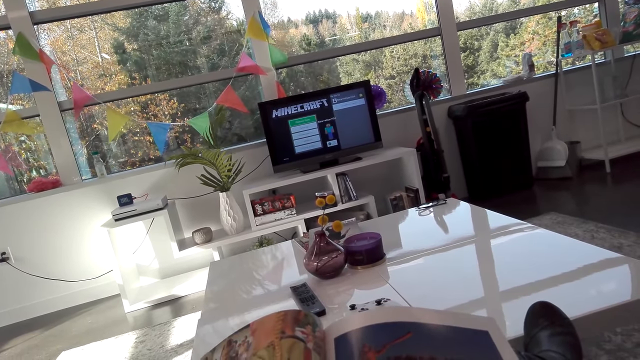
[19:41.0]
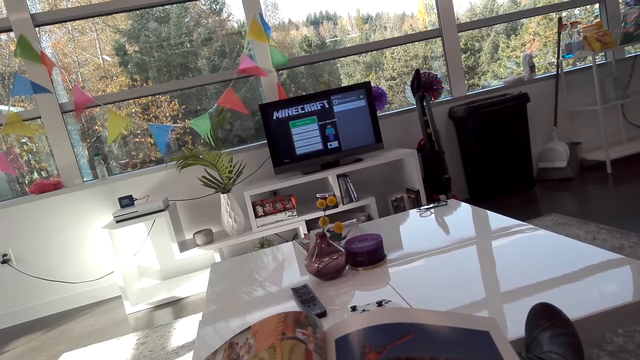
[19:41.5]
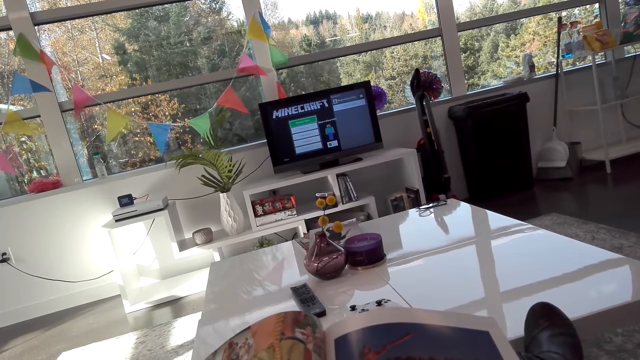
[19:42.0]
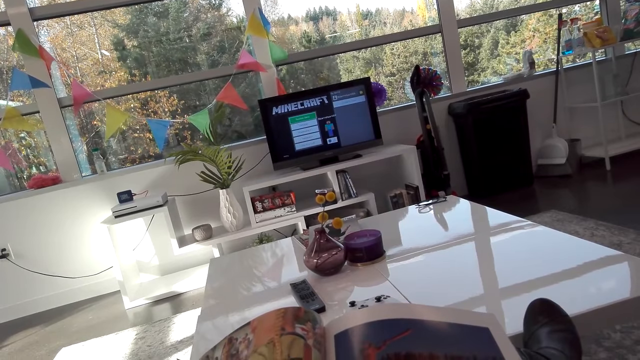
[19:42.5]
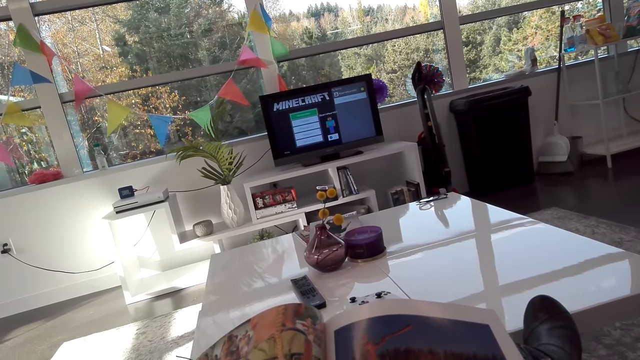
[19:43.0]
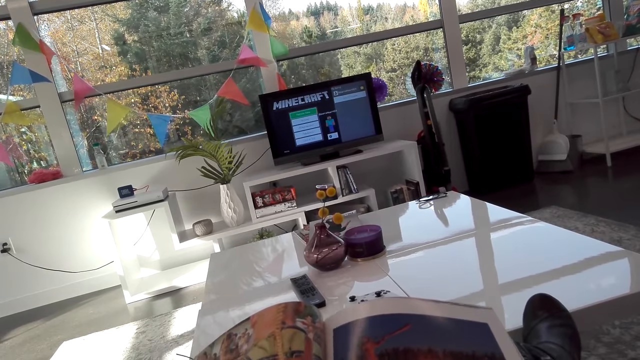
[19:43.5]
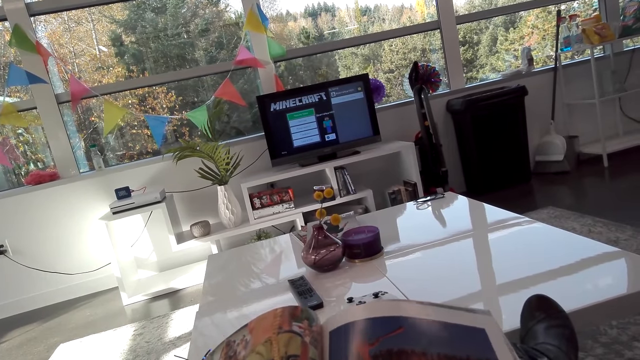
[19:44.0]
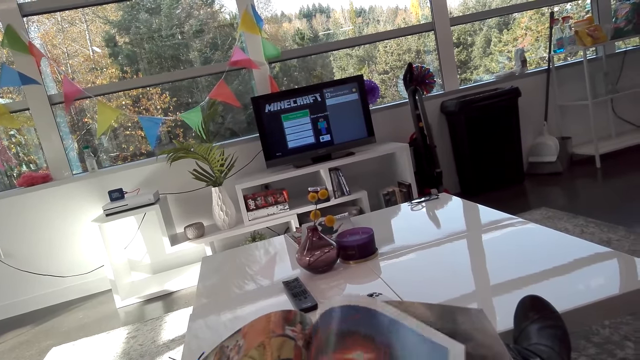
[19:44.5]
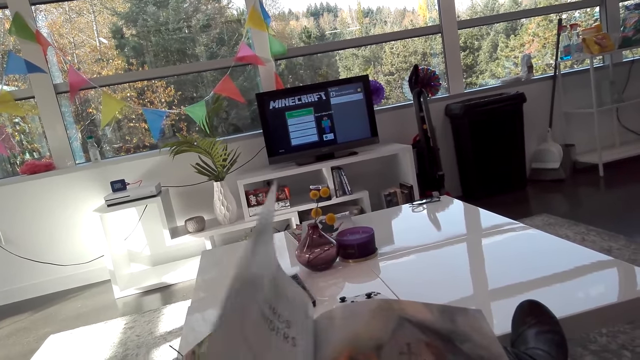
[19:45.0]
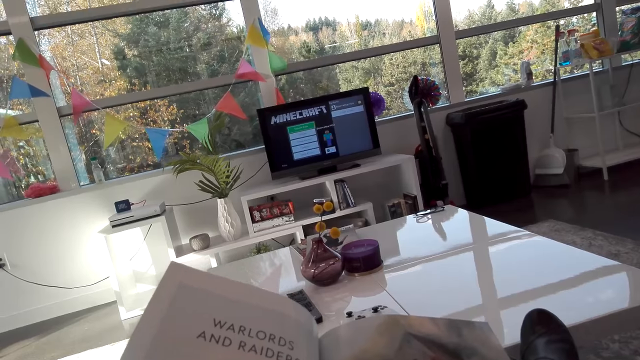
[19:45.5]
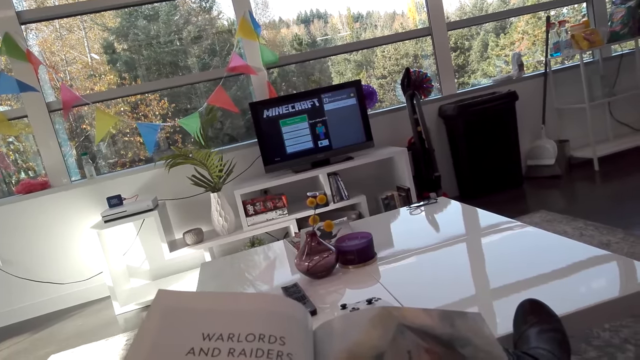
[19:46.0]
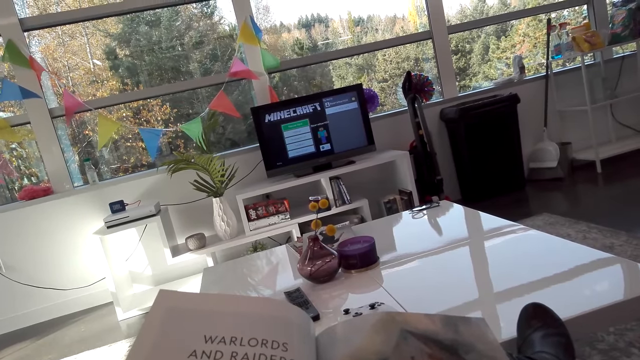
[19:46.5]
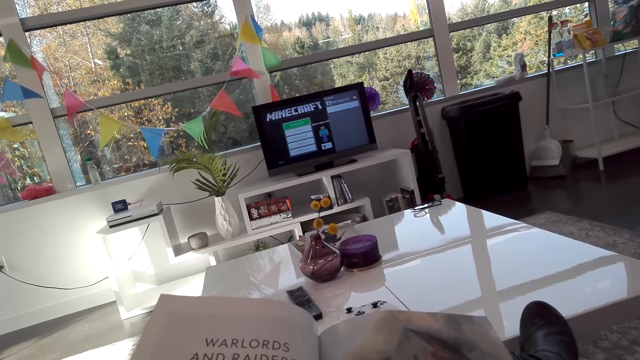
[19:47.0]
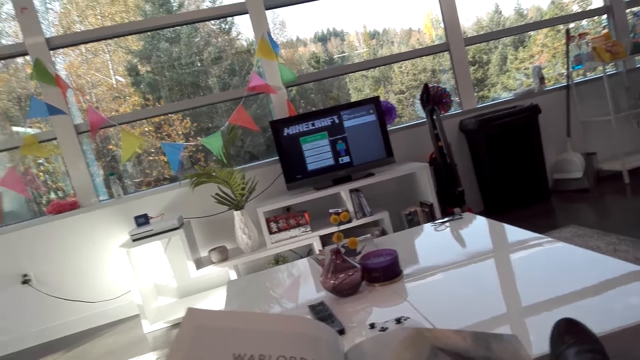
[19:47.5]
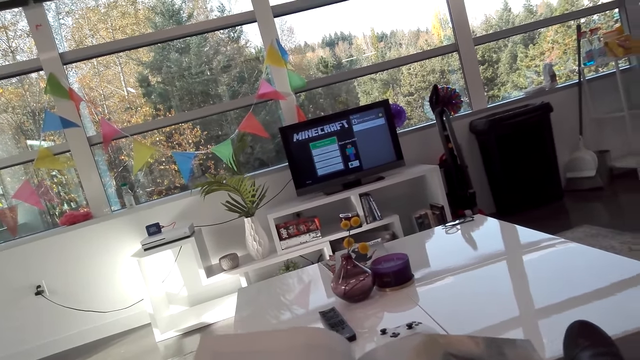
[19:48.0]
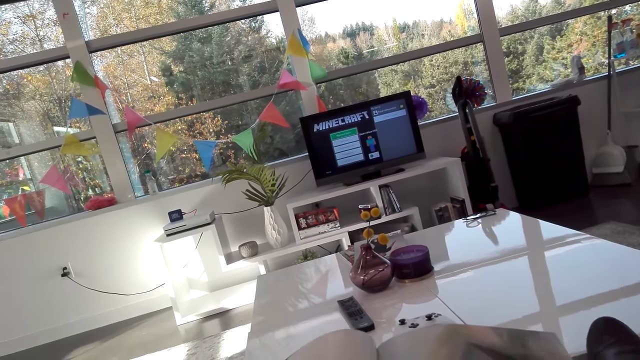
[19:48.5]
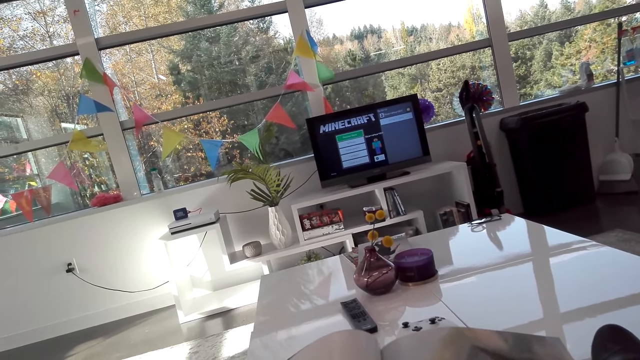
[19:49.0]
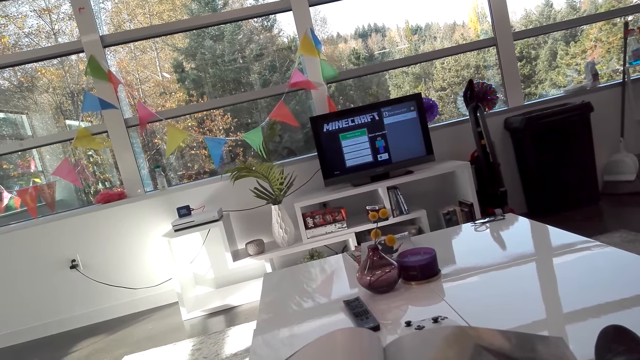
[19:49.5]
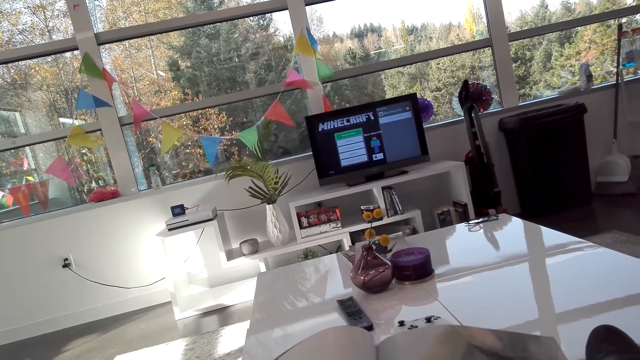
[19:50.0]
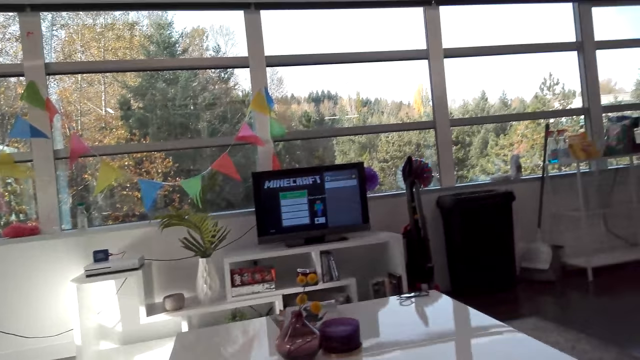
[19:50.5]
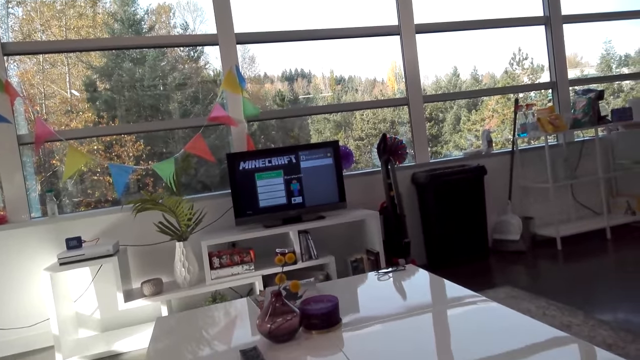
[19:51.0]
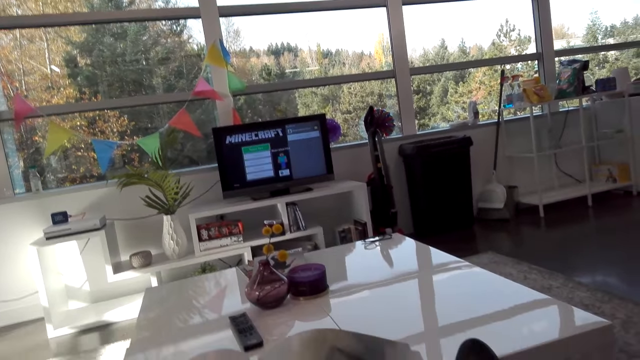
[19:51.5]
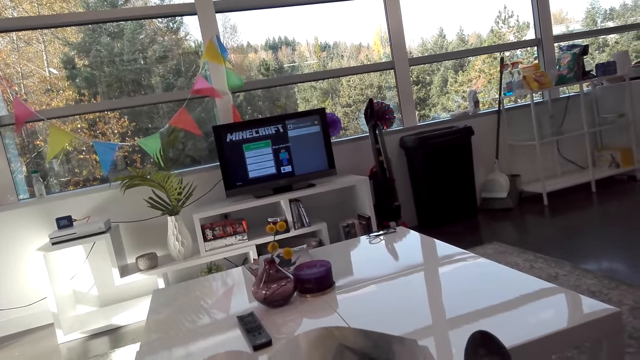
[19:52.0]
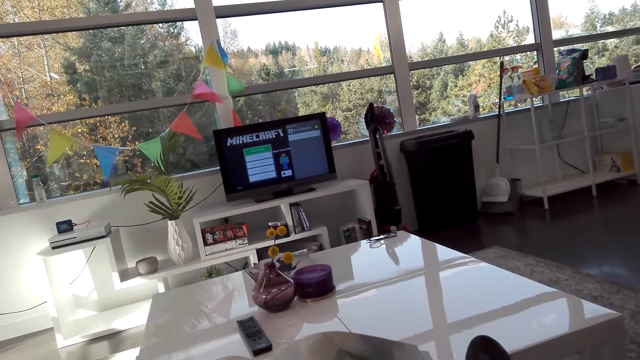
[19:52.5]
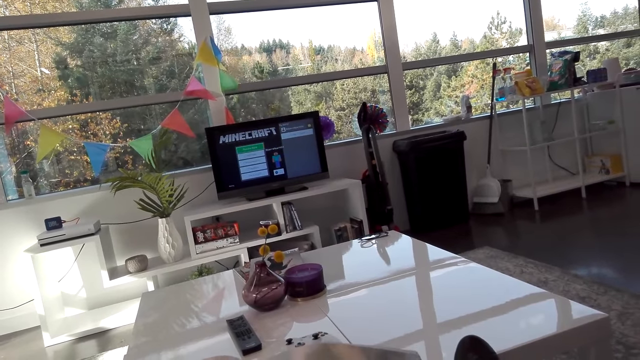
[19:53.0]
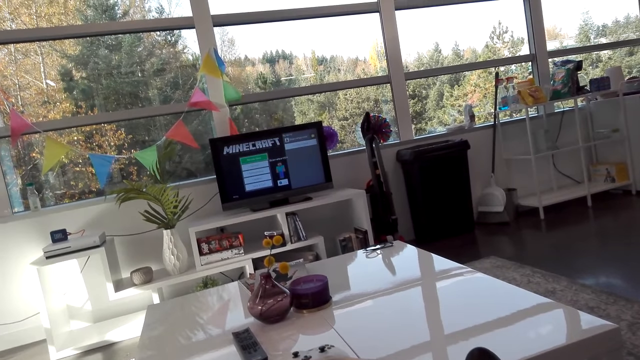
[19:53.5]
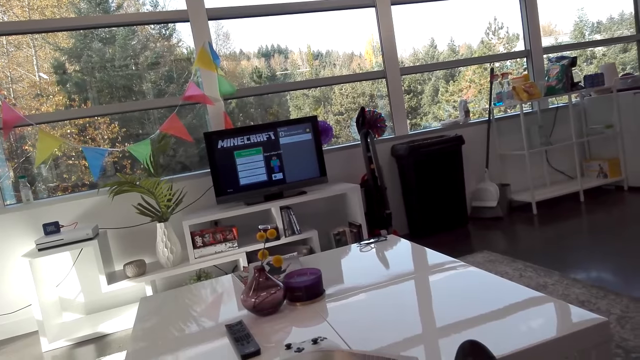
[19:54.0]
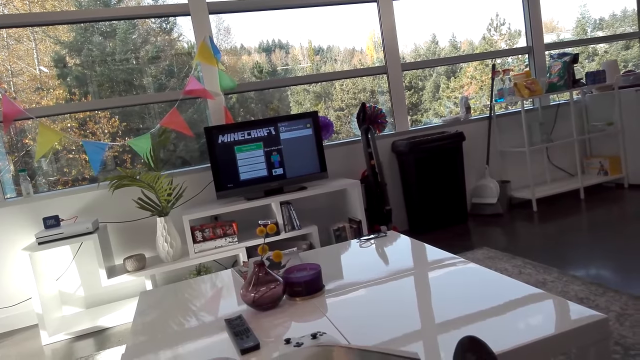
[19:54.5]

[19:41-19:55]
The camera wearer reads a magazine. They turn a page. They talk to a man. The man talks to the camera wearer. The camera wearer talks to the man.

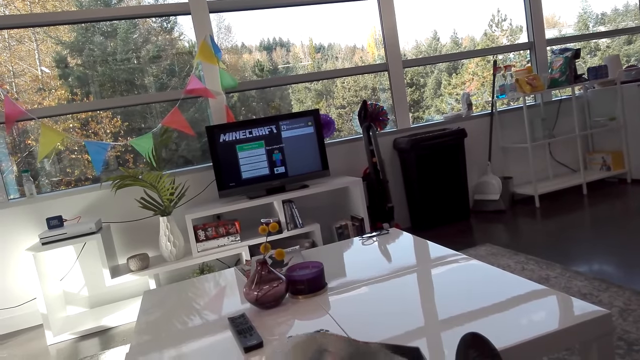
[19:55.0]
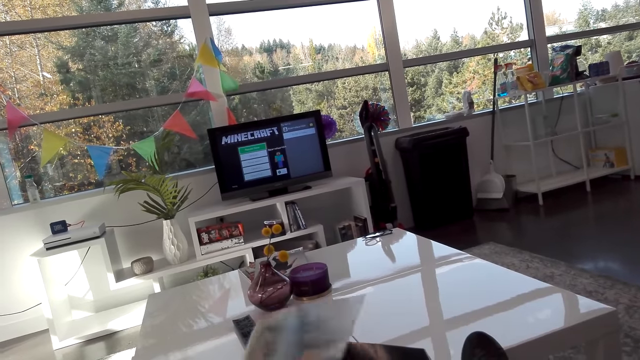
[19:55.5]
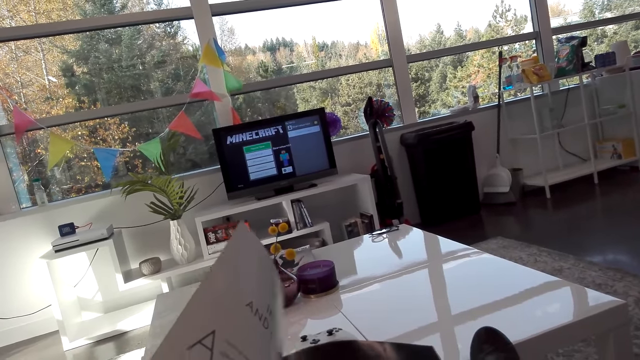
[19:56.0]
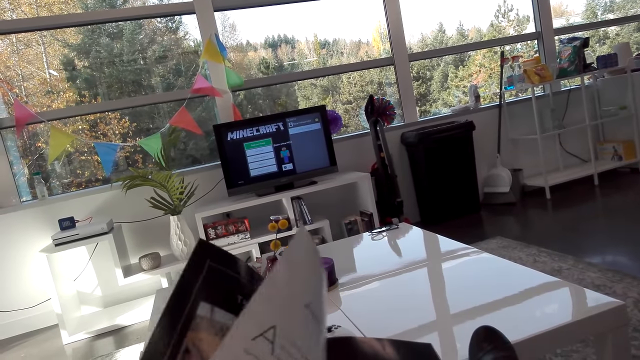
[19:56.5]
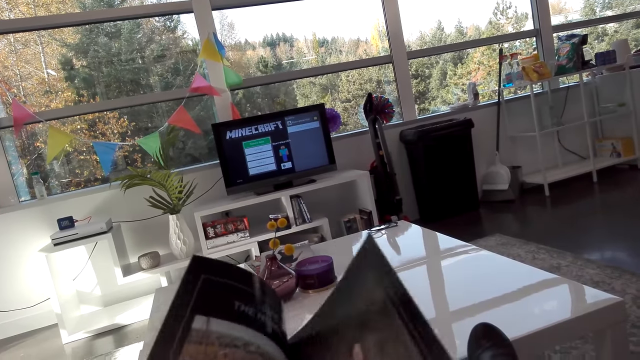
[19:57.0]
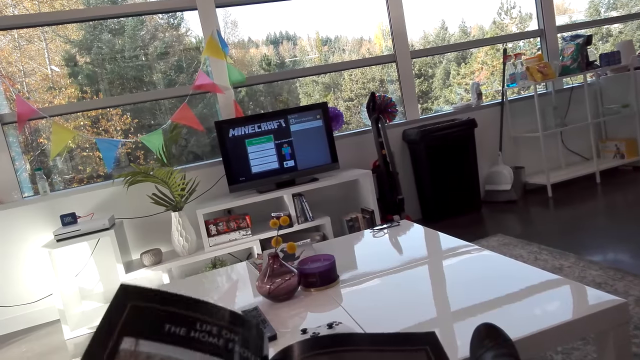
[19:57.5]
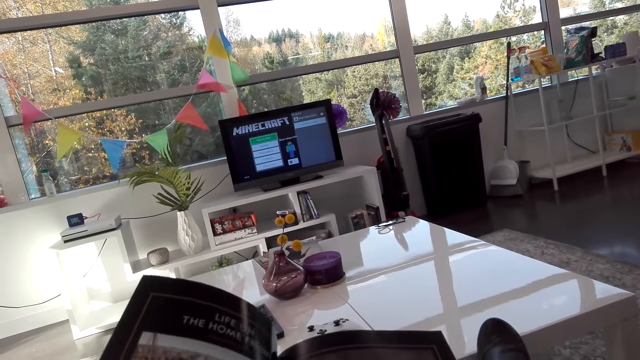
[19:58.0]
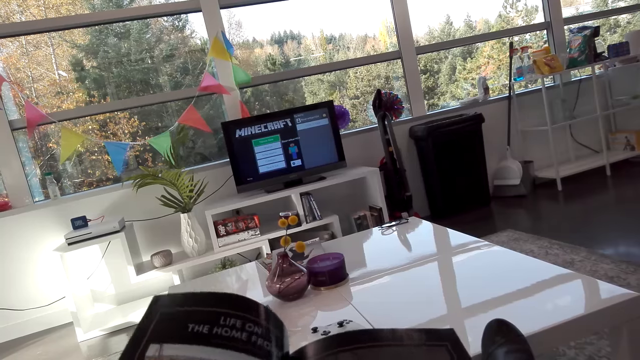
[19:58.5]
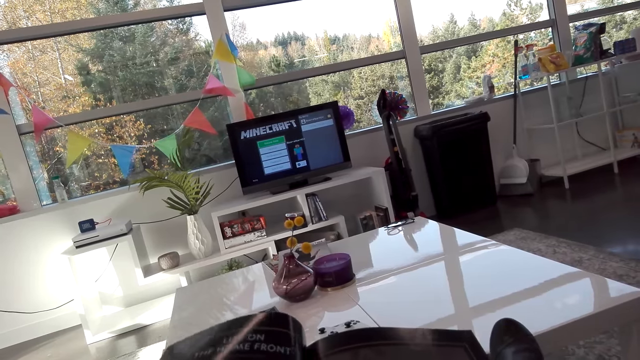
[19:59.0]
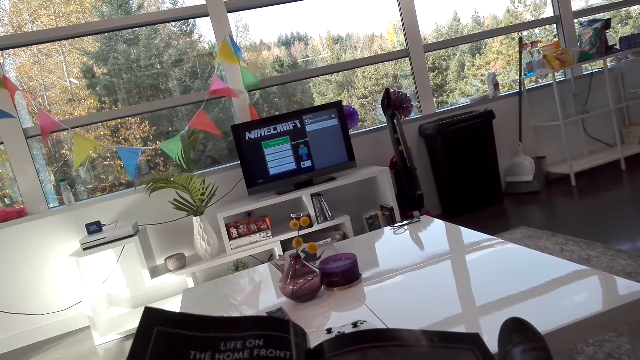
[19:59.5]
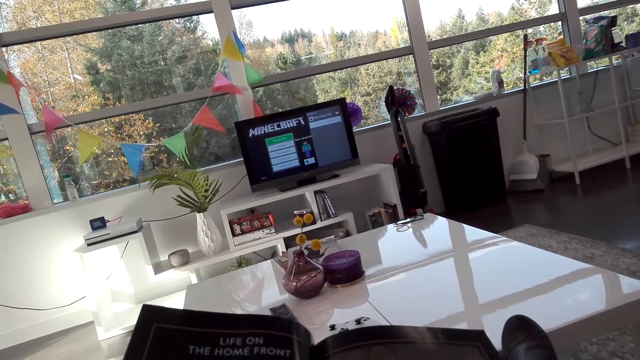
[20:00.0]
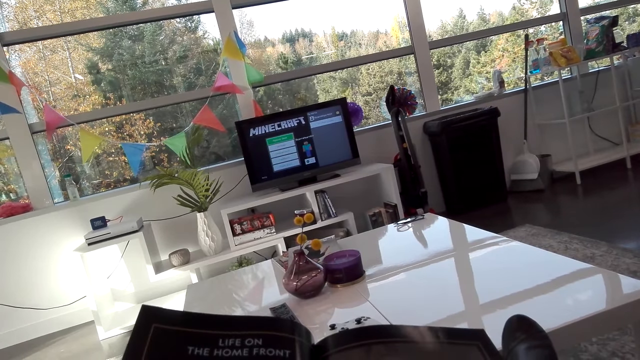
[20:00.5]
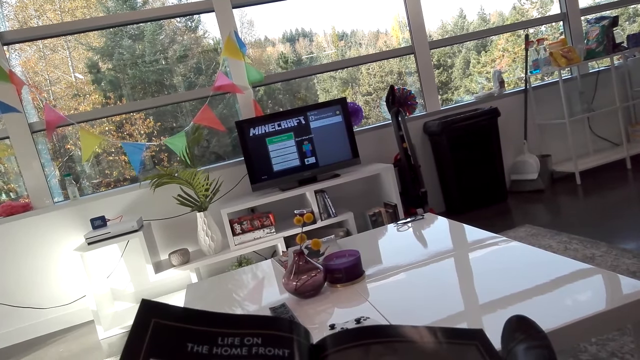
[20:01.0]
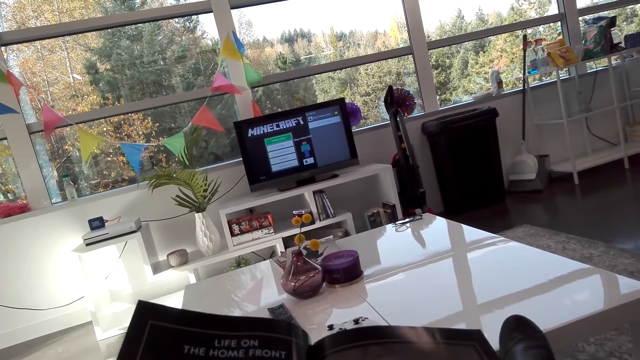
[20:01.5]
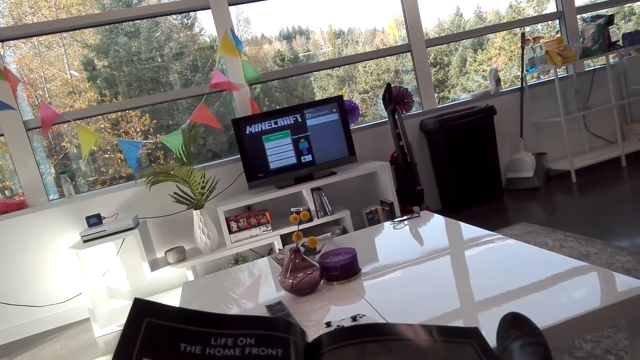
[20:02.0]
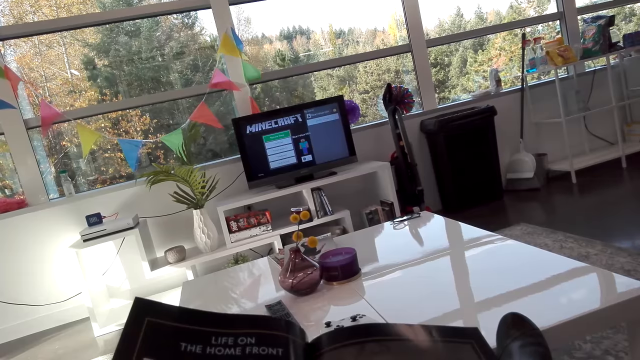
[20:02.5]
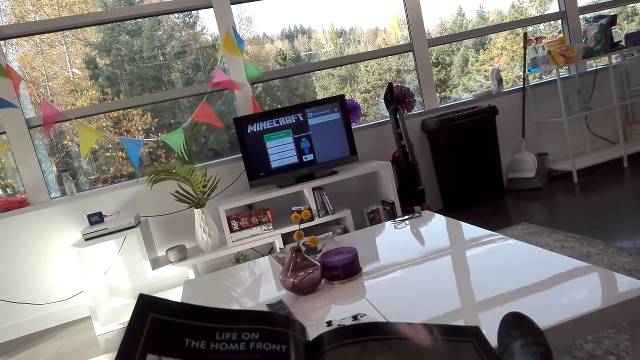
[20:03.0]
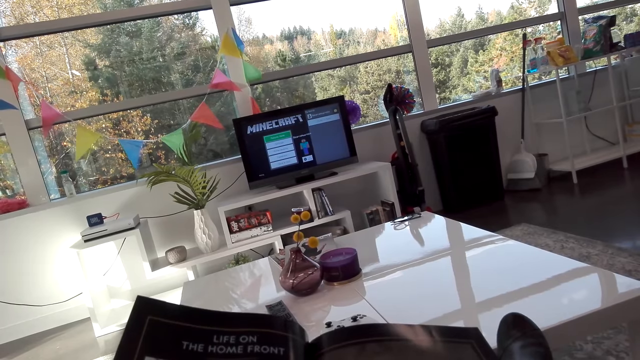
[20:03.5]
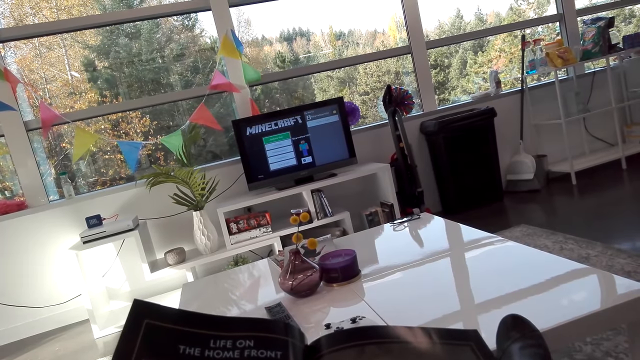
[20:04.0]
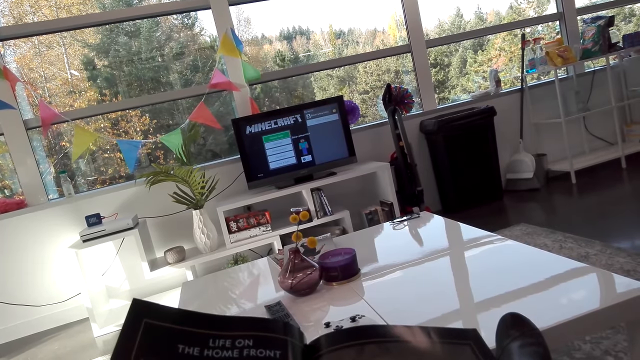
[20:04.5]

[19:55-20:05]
A man talks to the camera wearer. The camera wearer turns a page. They read a magazine.
